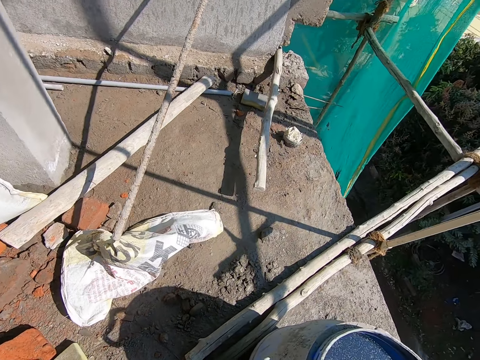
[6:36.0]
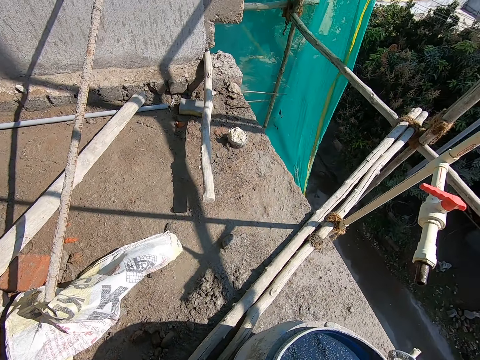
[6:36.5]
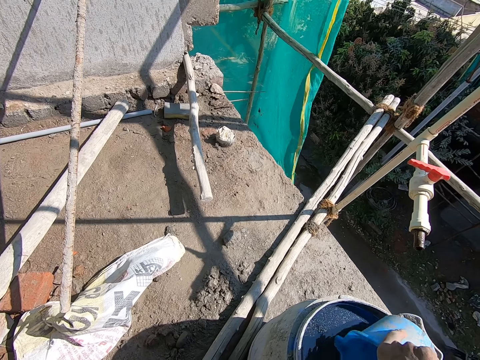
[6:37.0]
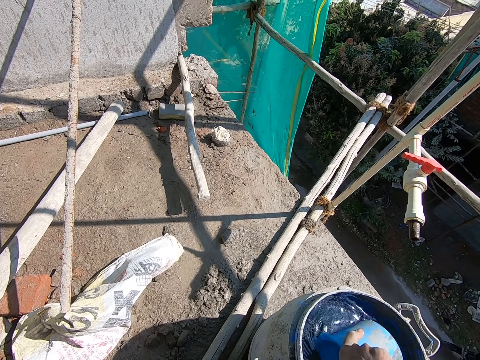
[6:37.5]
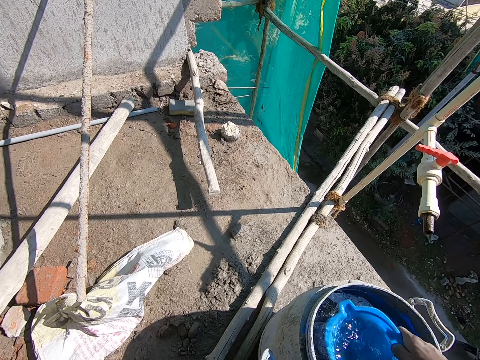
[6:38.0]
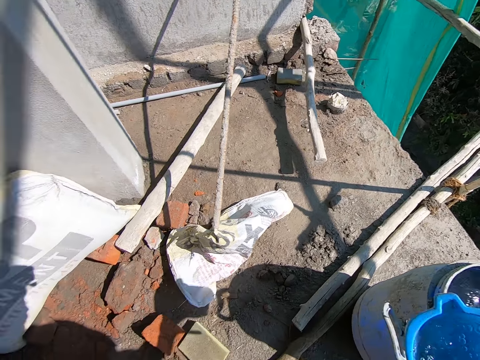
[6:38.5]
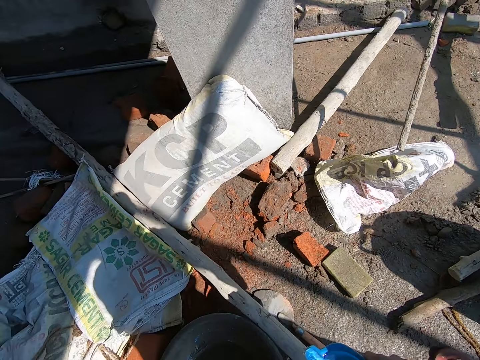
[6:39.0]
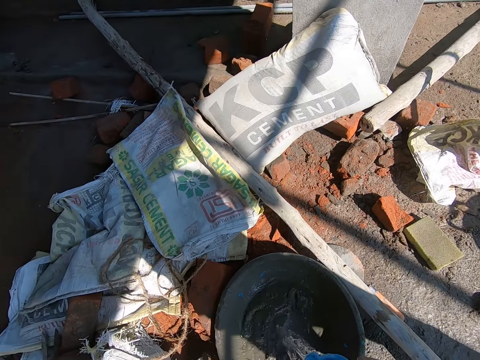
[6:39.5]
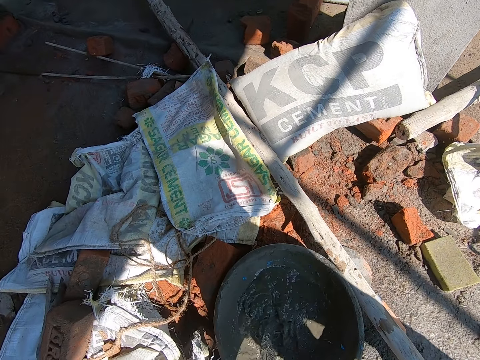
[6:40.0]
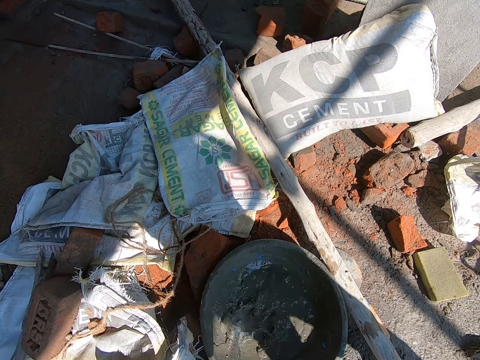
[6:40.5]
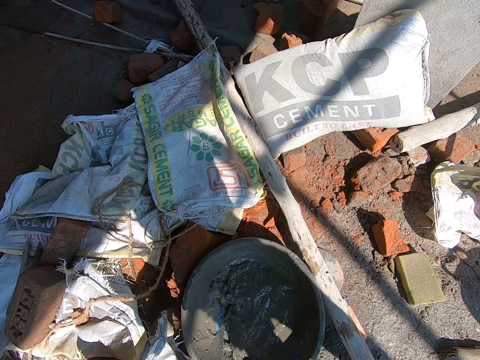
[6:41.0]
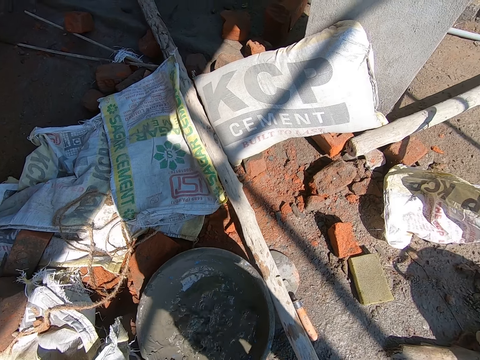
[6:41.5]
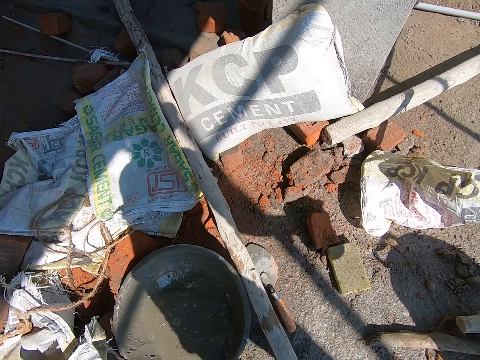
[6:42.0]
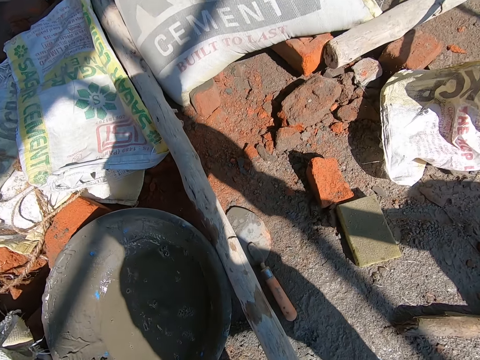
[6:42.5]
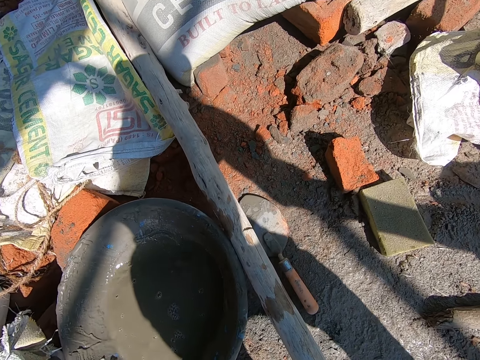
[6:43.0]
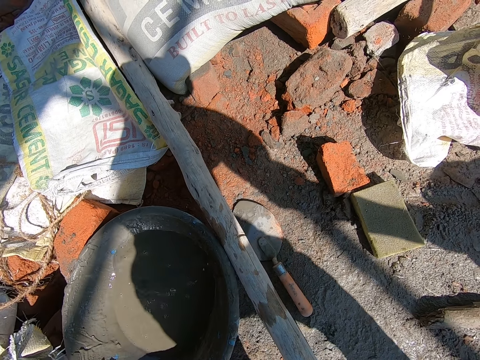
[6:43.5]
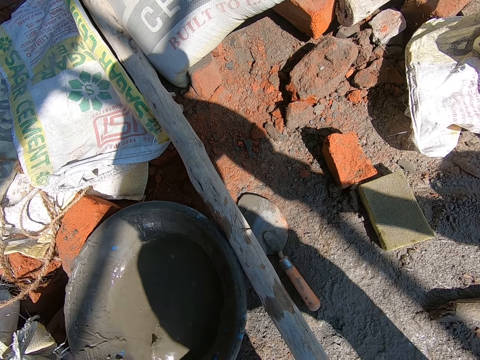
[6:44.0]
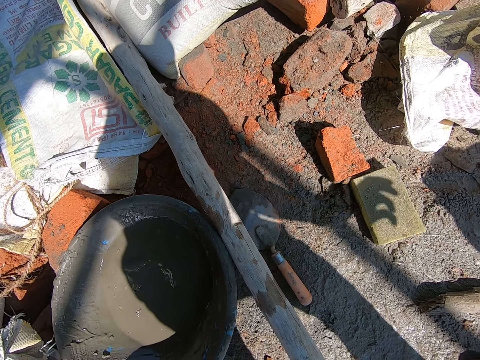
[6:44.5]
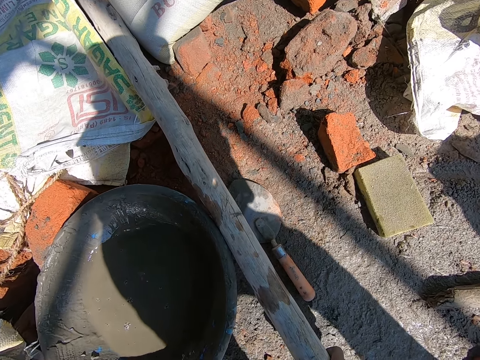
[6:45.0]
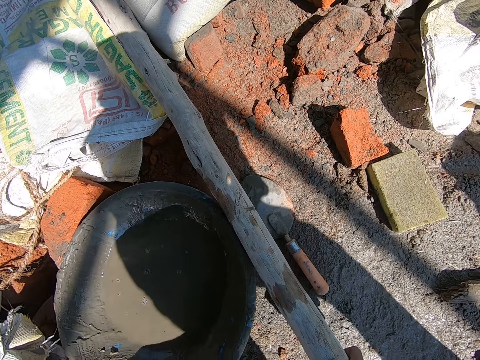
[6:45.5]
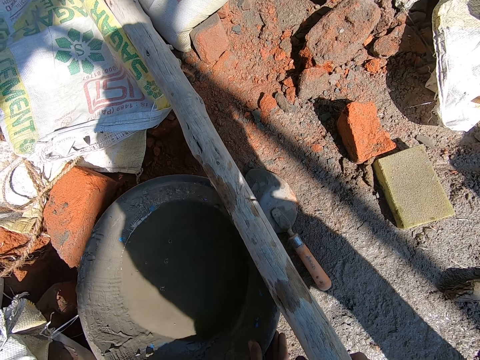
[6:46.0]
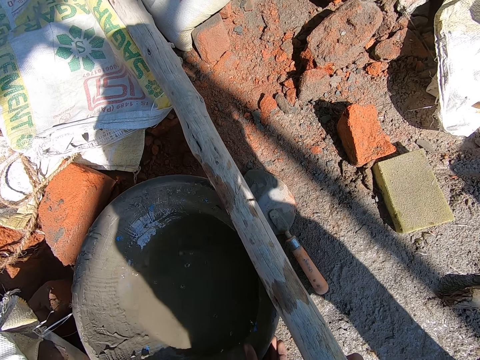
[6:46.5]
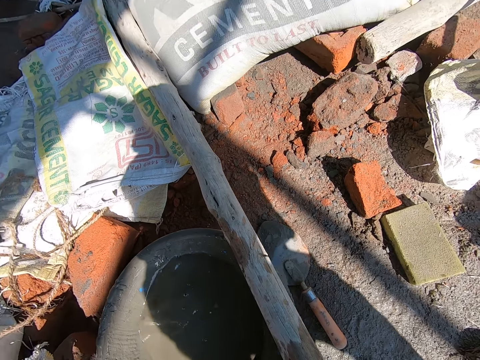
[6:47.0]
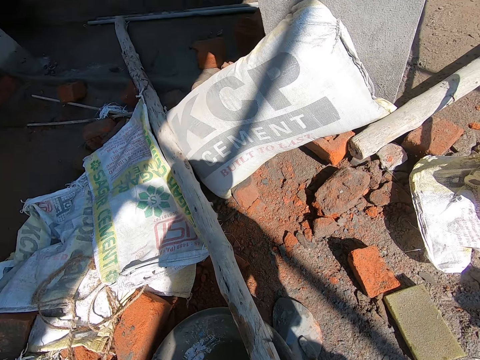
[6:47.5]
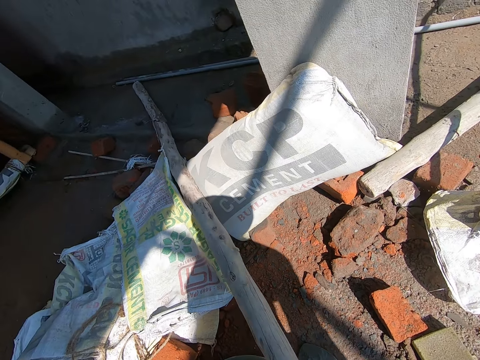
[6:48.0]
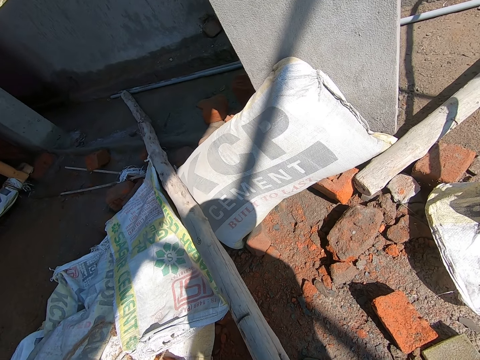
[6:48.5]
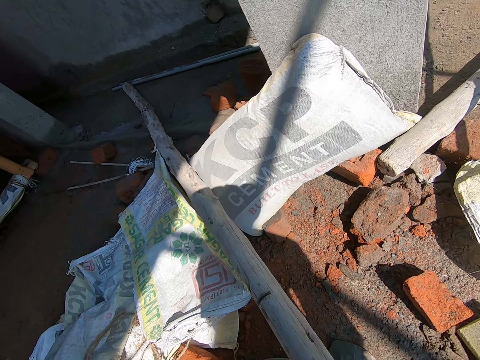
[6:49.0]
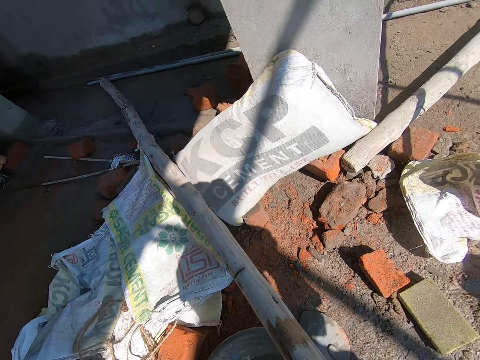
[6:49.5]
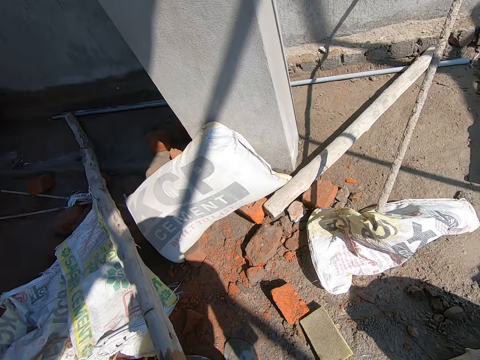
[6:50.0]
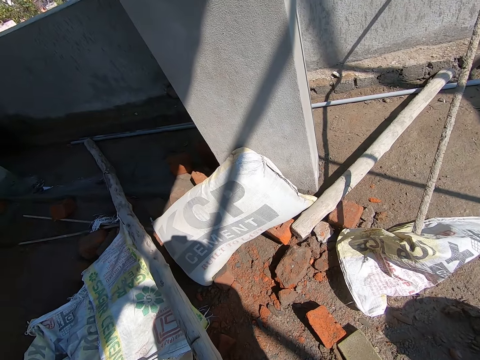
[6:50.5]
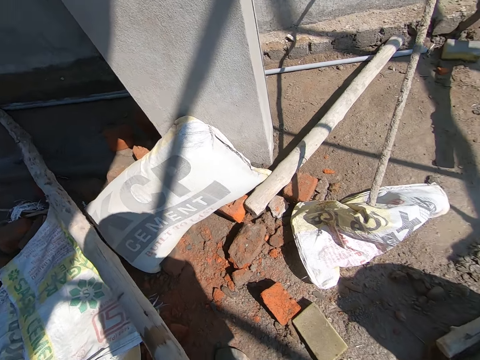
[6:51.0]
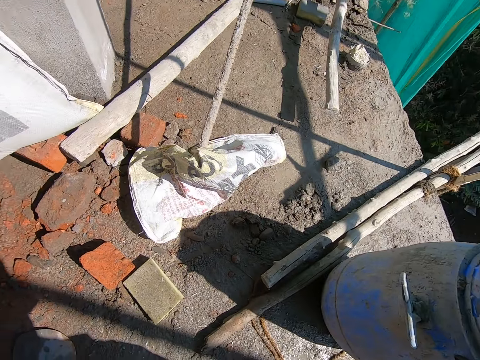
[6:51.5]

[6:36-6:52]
The camera wearer takes water from a container in the building with the cup in his right hand. He pours the water into the bowl on the floor with his right hand. He adjusts a bamboo on the floor with his left hand.

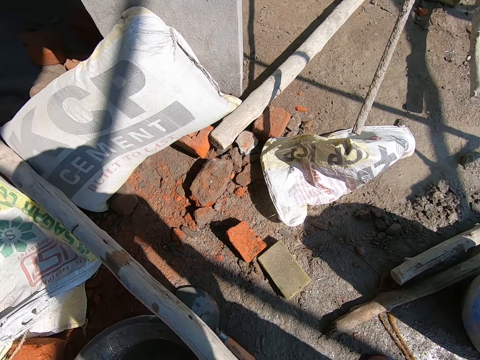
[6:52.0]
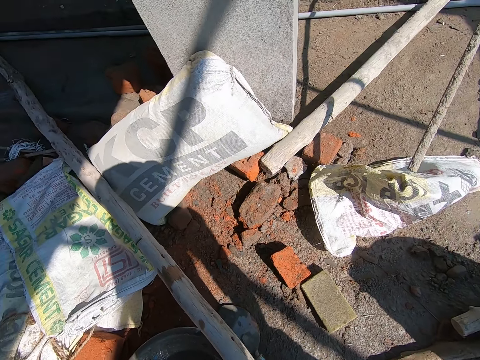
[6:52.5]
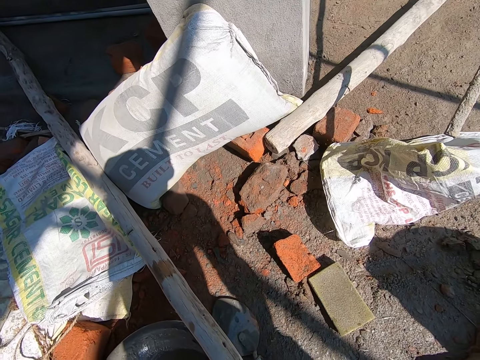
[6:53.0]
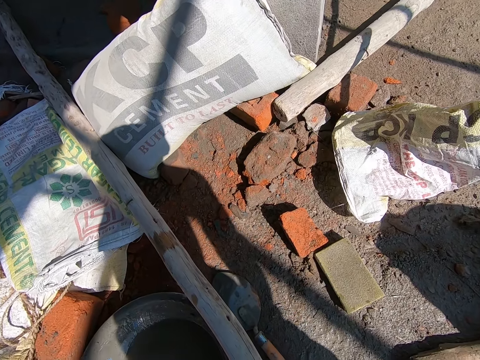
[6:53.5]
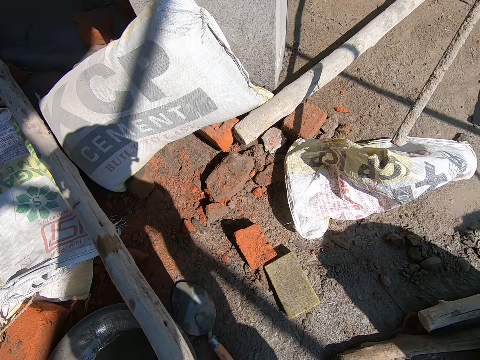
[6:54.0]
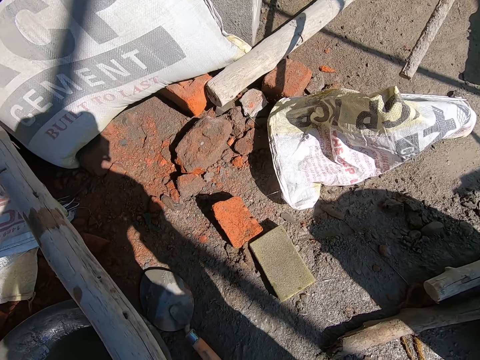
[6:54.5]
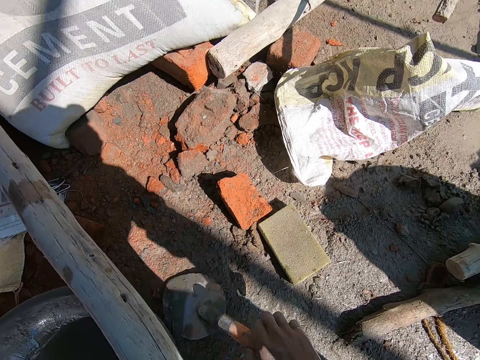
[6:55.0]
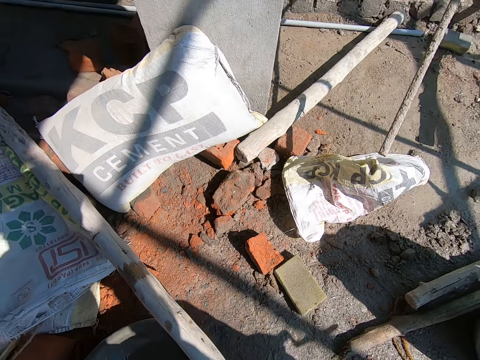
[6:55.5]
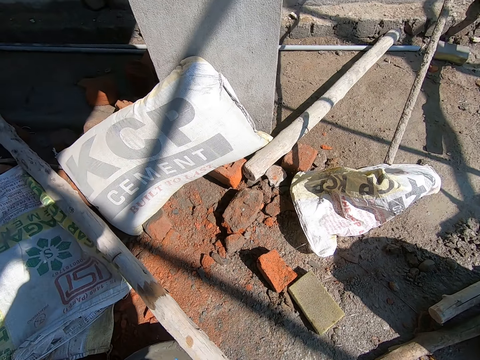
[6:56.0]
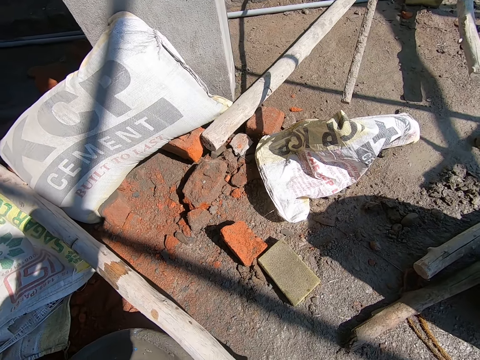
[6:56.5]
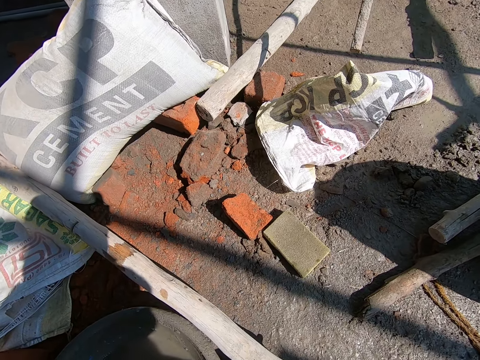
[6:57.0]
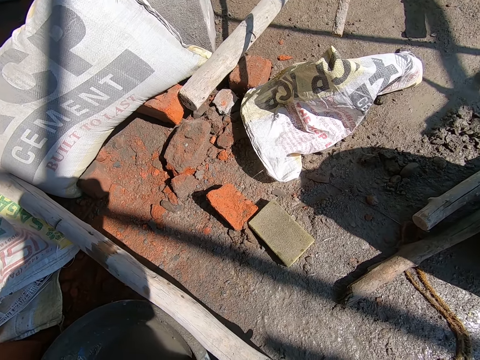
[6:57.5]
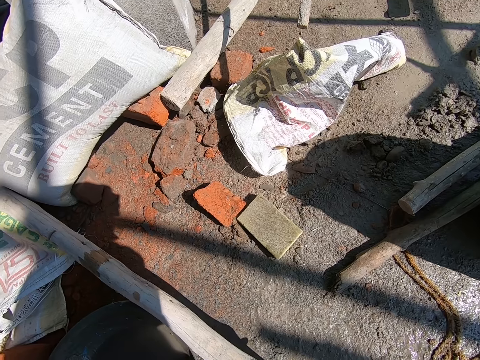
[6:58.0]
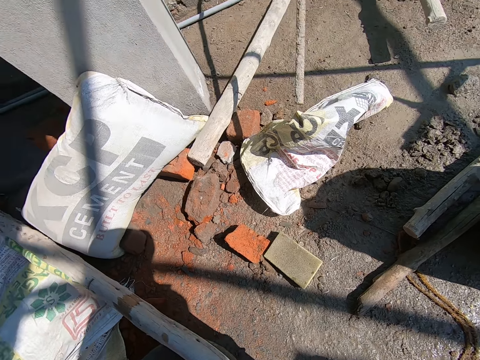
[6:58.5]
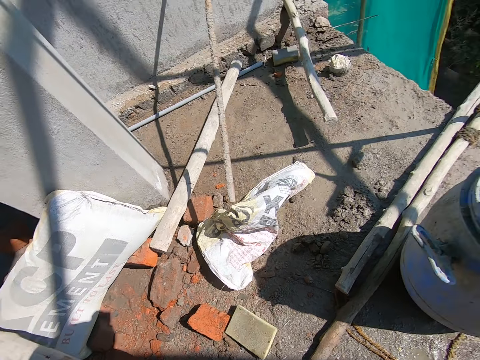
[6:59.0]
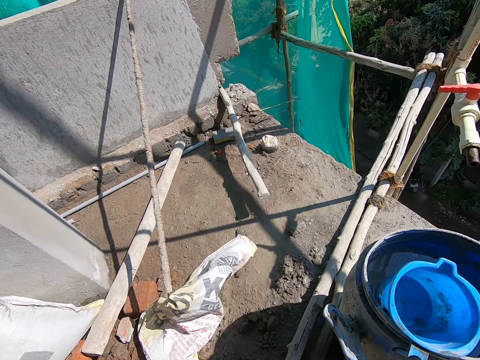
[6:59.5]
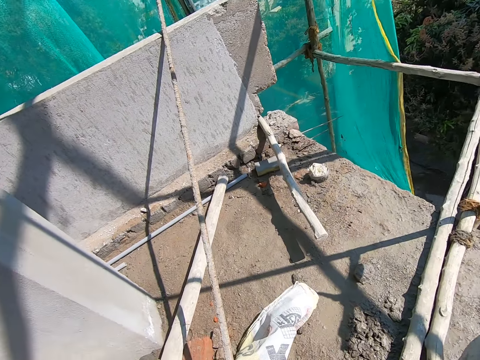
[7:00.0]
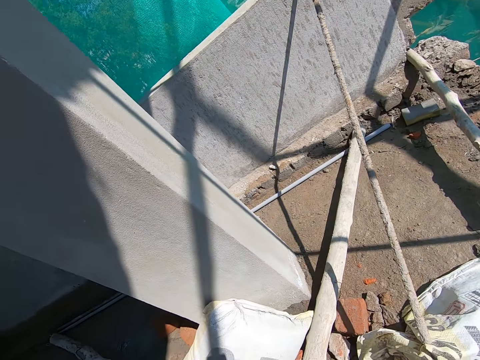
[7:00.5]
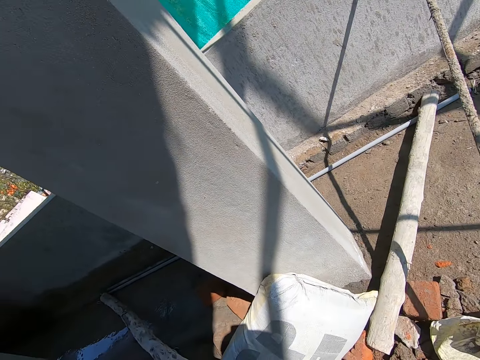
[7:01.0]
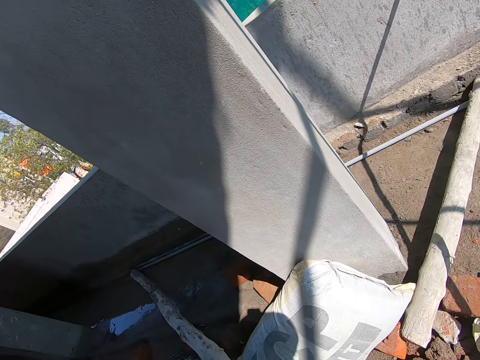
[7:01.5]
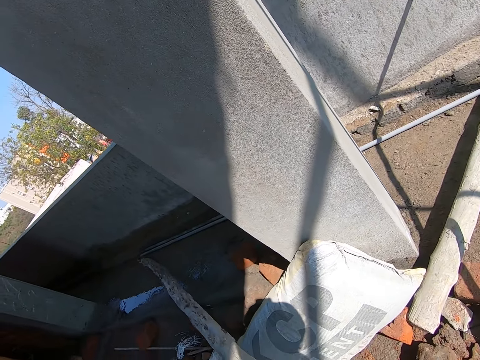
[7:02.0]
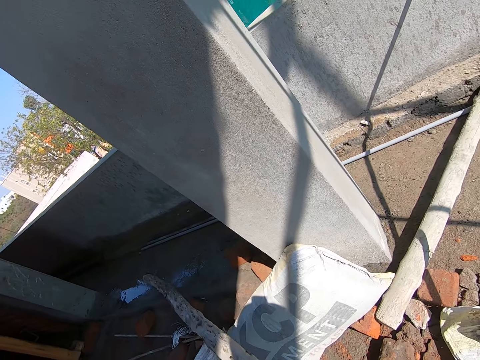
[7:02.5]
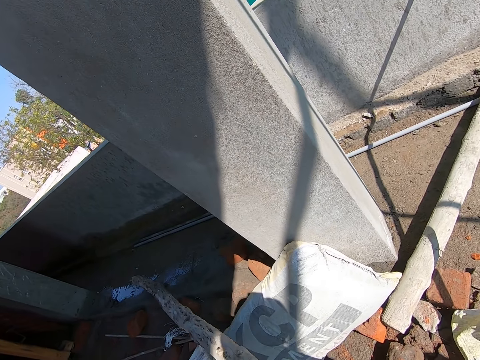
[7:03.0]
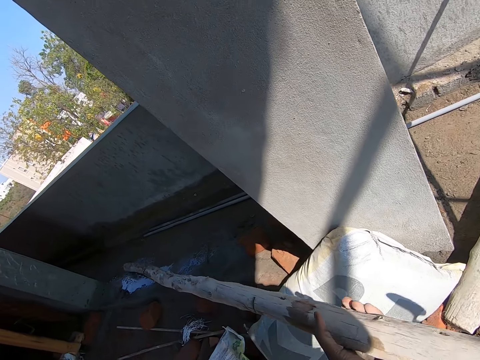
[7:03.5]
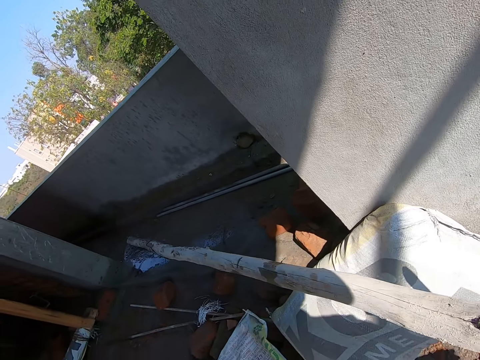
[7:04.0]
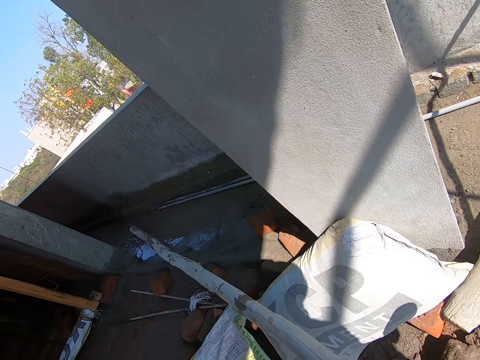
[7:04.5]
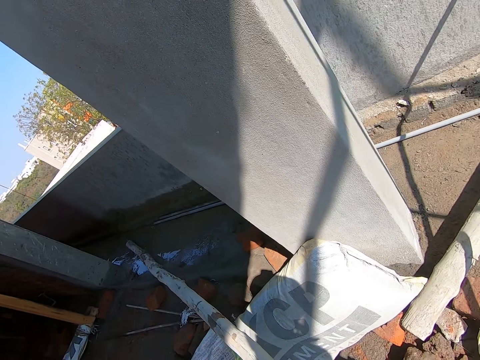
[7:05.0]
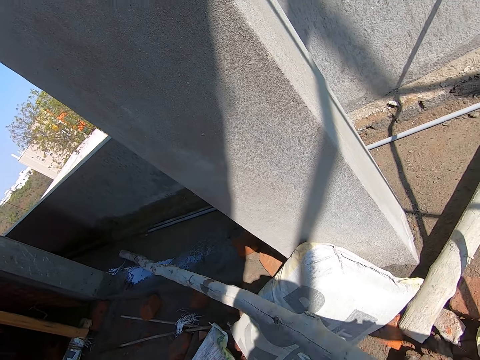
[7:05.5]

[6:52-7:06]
The camera wearer picks up the trowel on the floor with his right hand. He adjusts a bamboo on the floor with his hands. He moves a wood stick.
